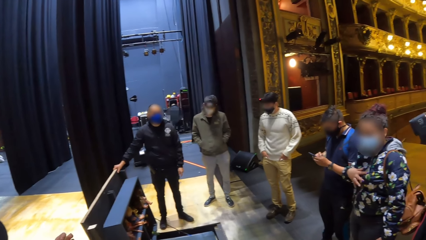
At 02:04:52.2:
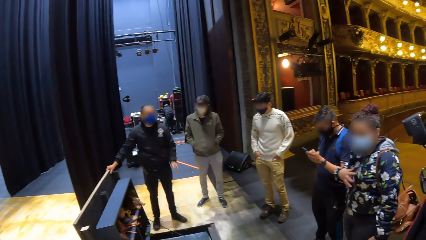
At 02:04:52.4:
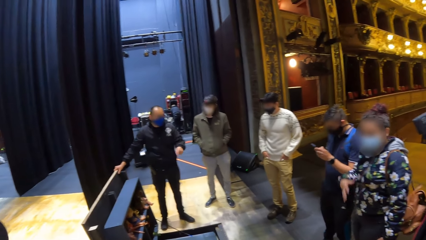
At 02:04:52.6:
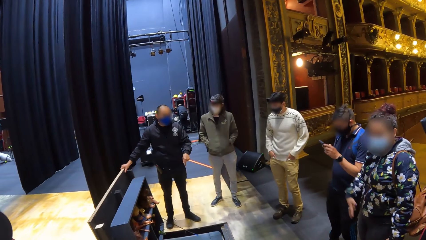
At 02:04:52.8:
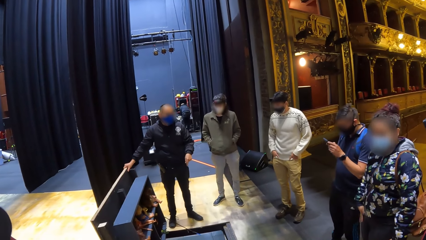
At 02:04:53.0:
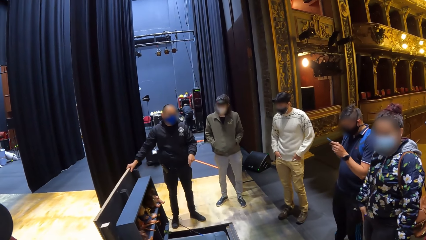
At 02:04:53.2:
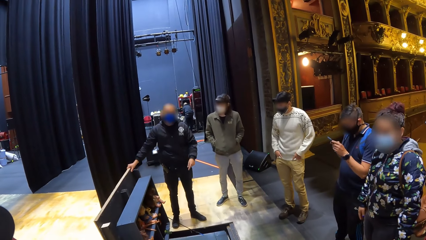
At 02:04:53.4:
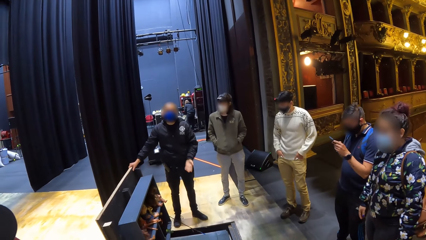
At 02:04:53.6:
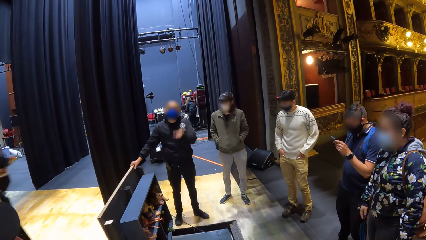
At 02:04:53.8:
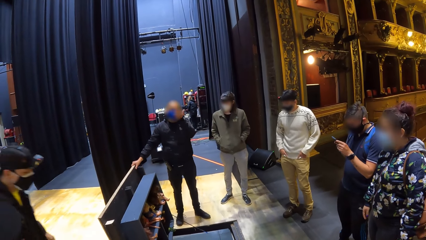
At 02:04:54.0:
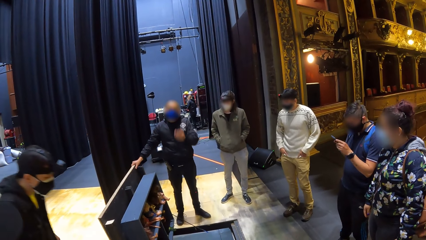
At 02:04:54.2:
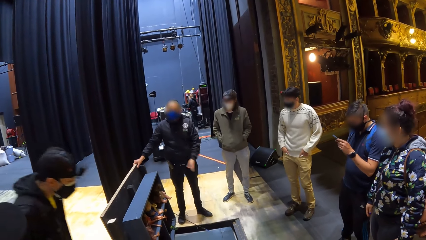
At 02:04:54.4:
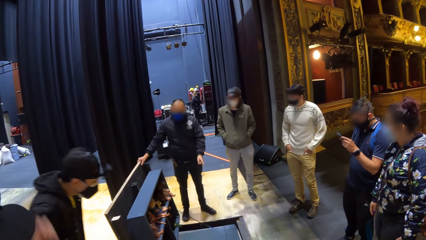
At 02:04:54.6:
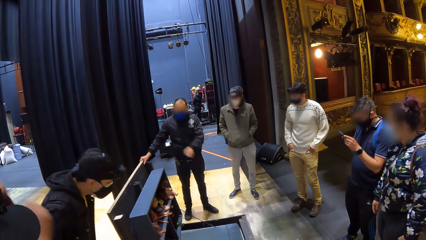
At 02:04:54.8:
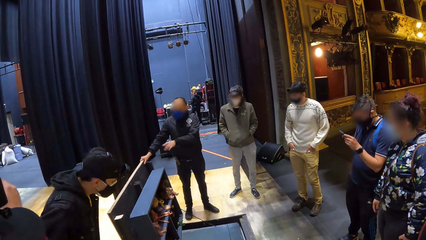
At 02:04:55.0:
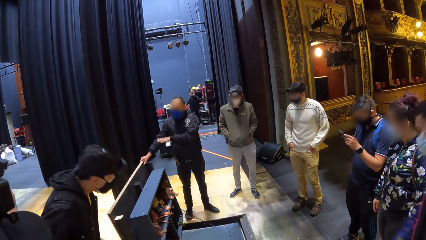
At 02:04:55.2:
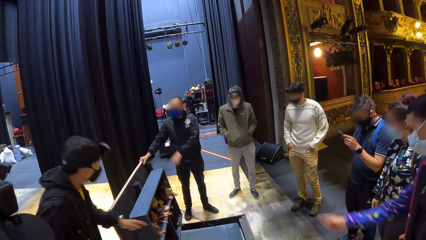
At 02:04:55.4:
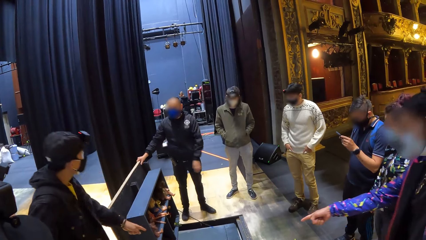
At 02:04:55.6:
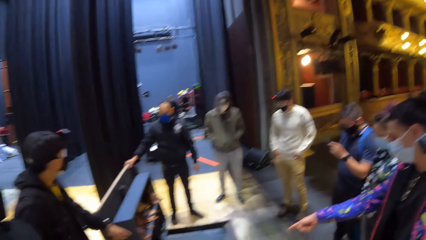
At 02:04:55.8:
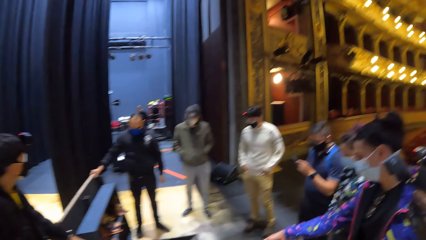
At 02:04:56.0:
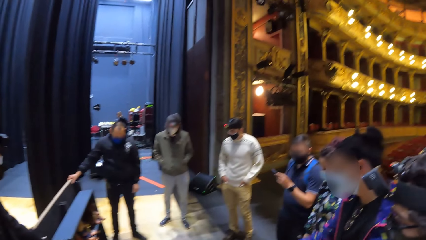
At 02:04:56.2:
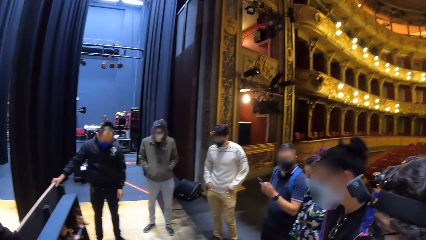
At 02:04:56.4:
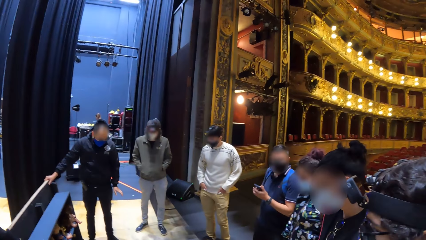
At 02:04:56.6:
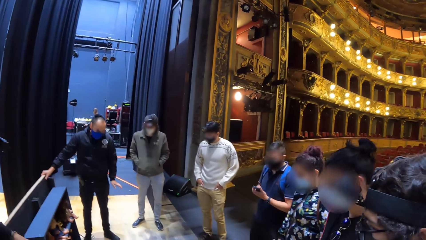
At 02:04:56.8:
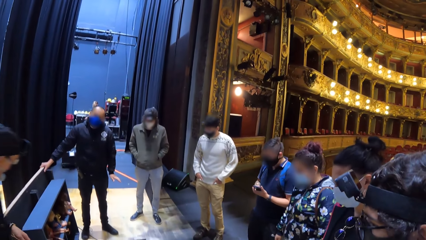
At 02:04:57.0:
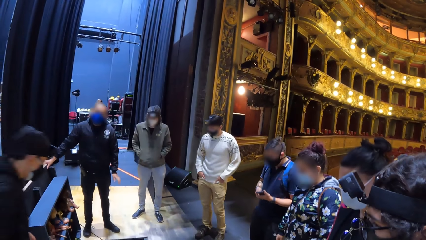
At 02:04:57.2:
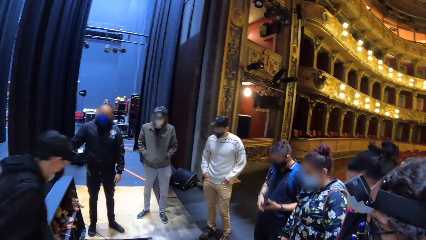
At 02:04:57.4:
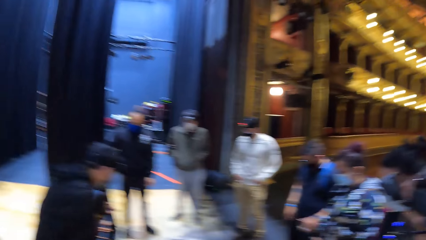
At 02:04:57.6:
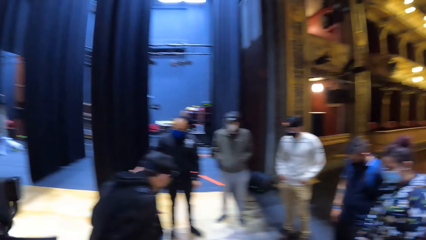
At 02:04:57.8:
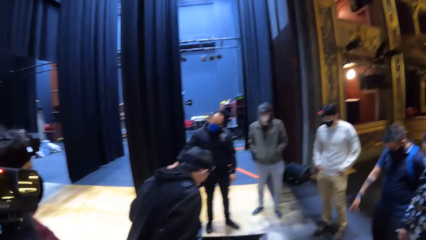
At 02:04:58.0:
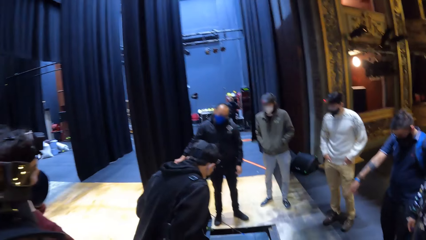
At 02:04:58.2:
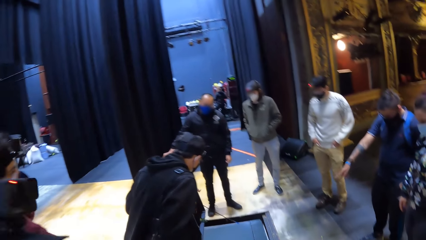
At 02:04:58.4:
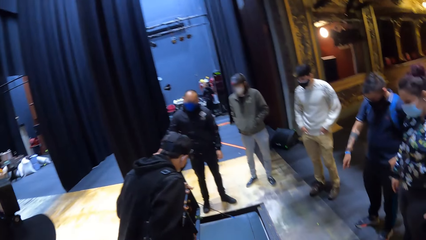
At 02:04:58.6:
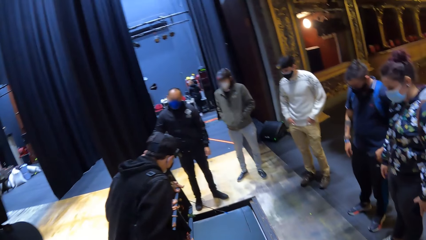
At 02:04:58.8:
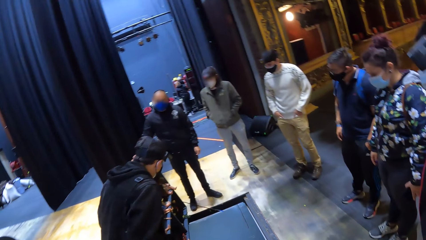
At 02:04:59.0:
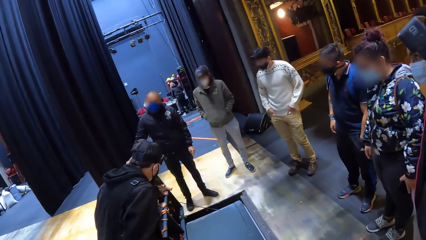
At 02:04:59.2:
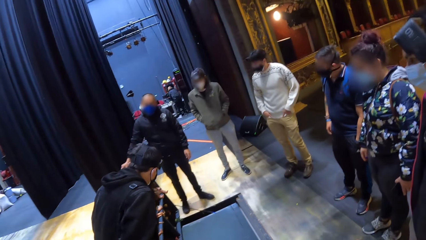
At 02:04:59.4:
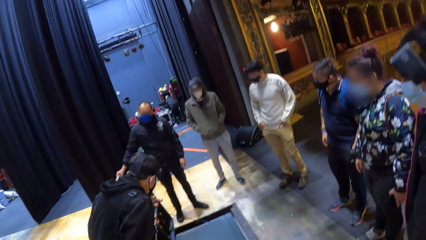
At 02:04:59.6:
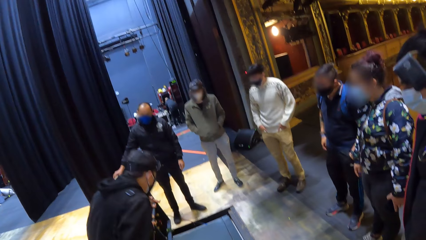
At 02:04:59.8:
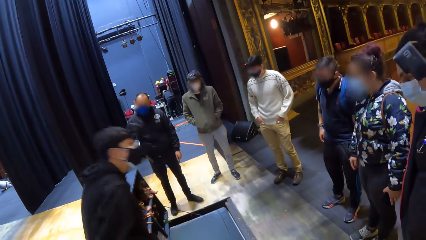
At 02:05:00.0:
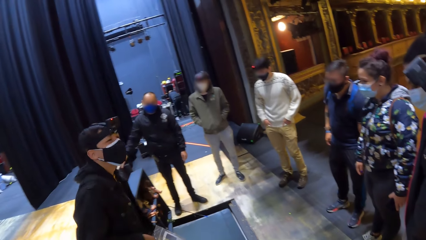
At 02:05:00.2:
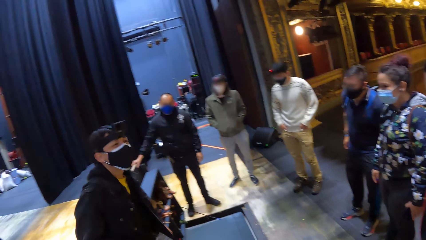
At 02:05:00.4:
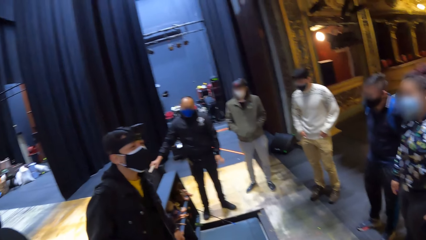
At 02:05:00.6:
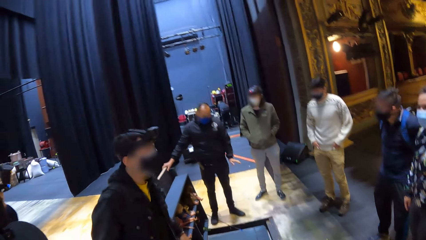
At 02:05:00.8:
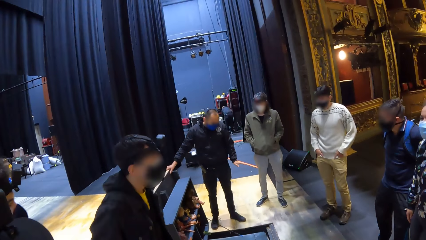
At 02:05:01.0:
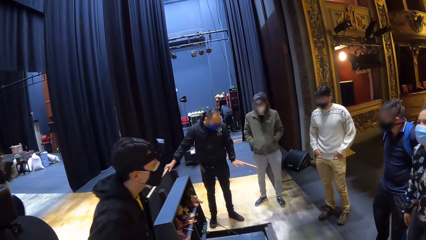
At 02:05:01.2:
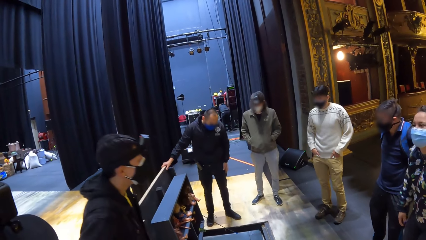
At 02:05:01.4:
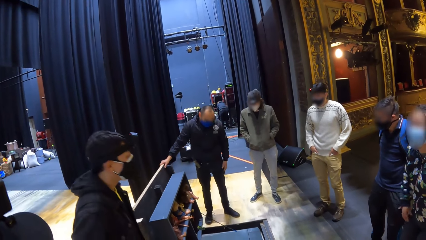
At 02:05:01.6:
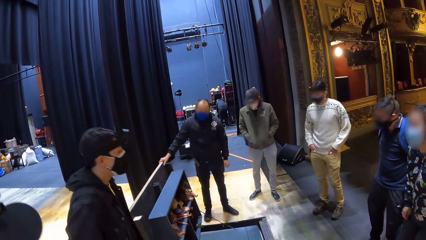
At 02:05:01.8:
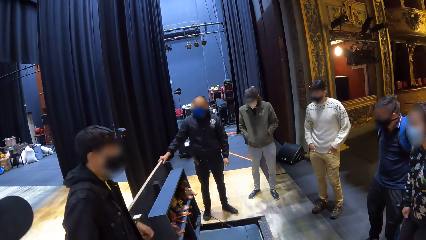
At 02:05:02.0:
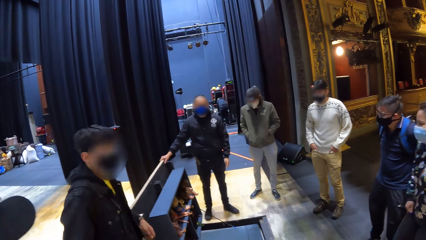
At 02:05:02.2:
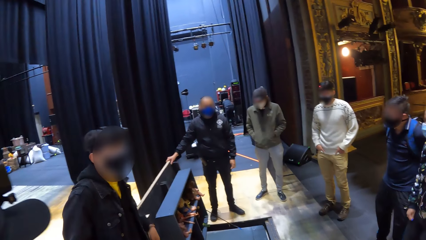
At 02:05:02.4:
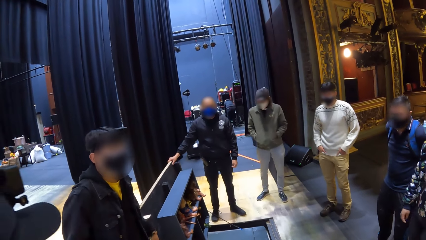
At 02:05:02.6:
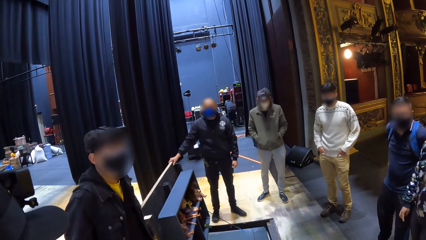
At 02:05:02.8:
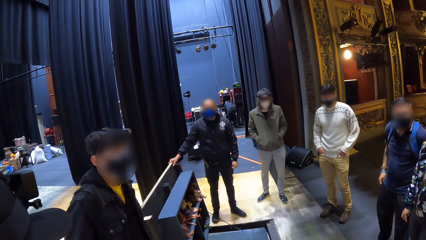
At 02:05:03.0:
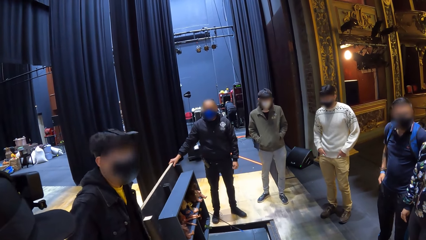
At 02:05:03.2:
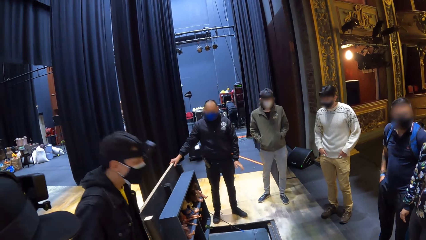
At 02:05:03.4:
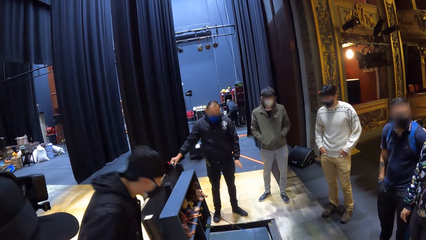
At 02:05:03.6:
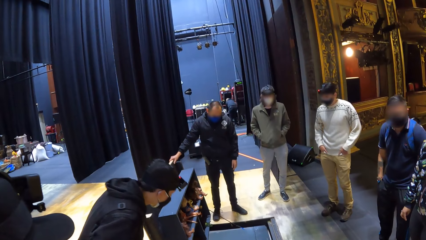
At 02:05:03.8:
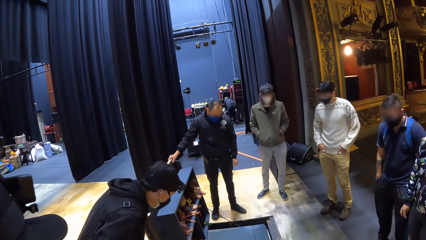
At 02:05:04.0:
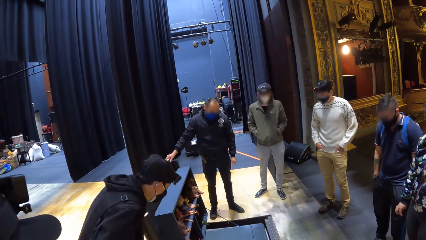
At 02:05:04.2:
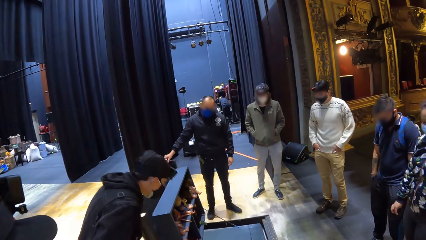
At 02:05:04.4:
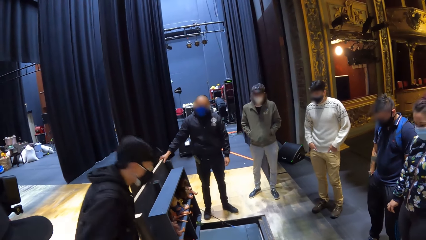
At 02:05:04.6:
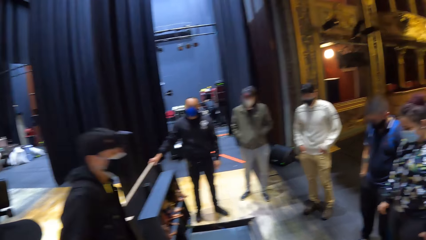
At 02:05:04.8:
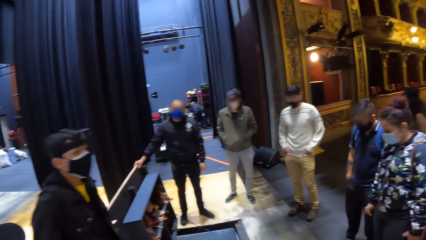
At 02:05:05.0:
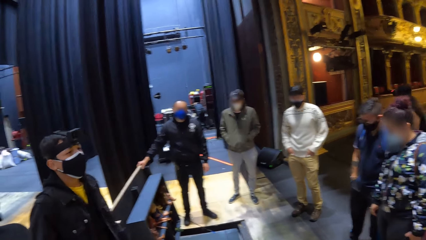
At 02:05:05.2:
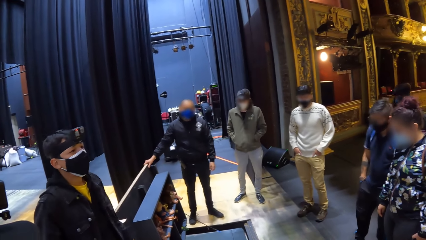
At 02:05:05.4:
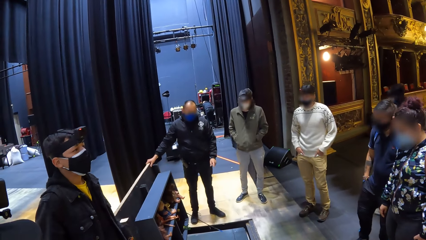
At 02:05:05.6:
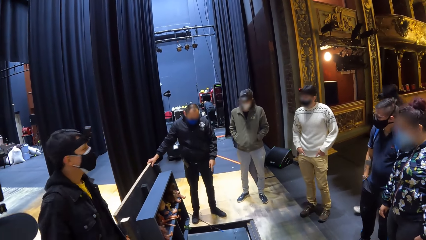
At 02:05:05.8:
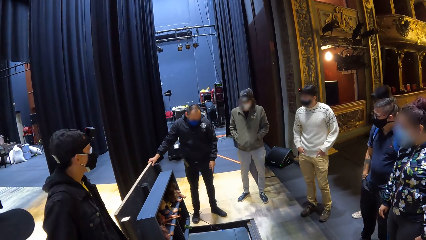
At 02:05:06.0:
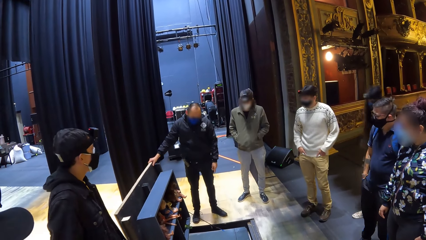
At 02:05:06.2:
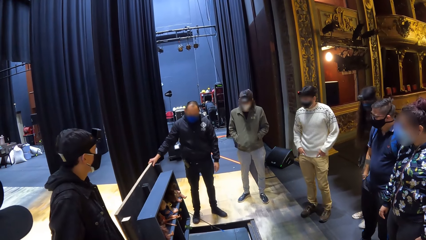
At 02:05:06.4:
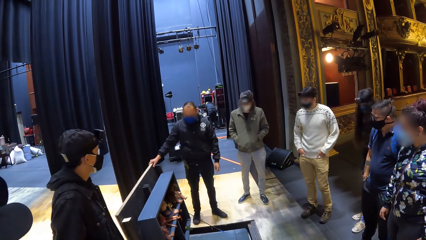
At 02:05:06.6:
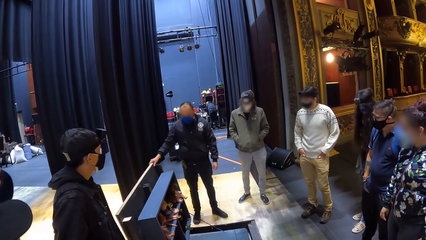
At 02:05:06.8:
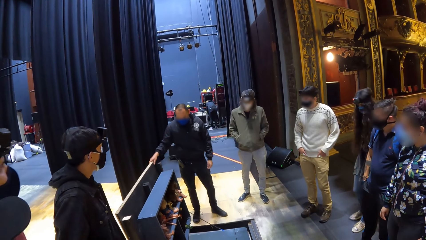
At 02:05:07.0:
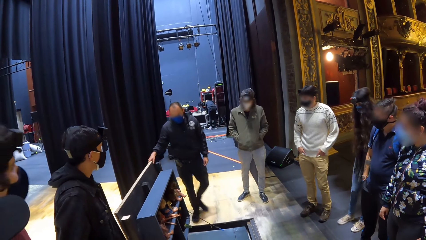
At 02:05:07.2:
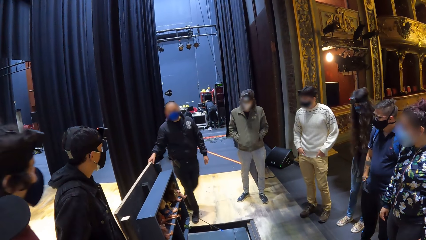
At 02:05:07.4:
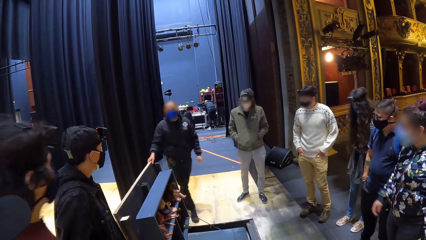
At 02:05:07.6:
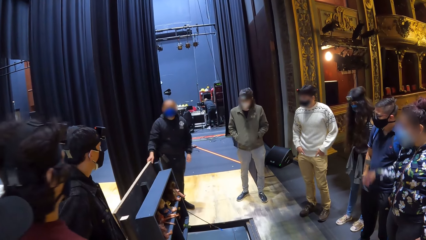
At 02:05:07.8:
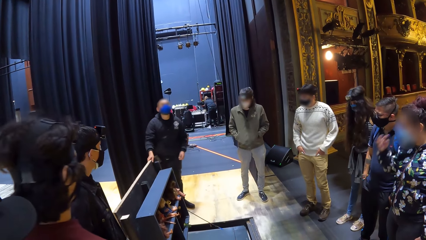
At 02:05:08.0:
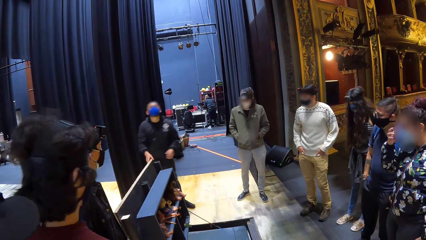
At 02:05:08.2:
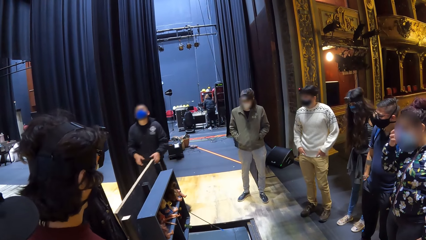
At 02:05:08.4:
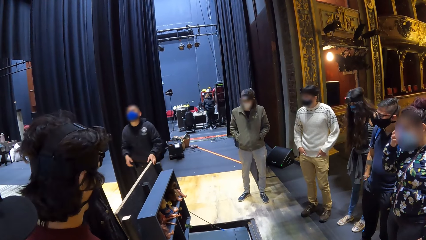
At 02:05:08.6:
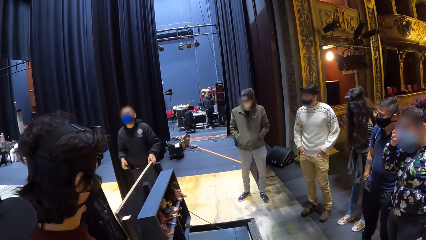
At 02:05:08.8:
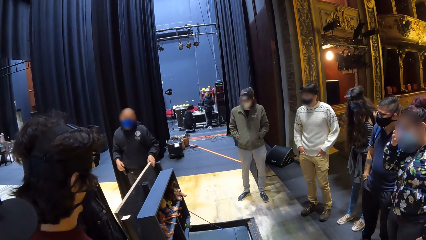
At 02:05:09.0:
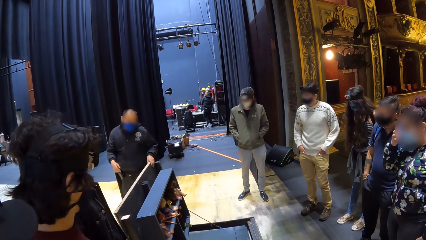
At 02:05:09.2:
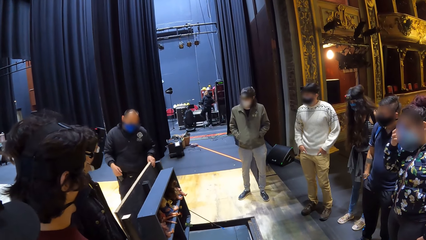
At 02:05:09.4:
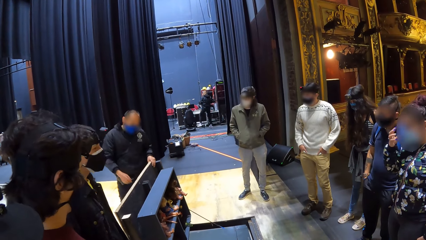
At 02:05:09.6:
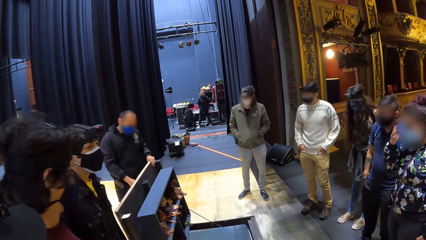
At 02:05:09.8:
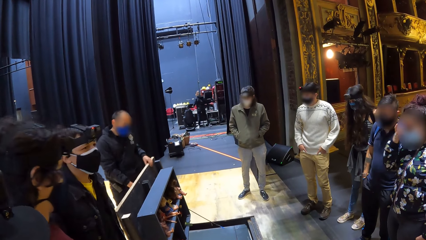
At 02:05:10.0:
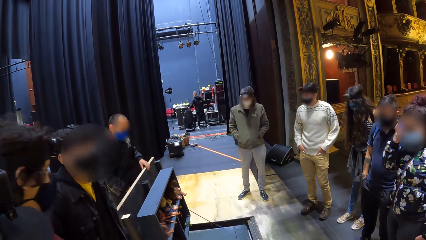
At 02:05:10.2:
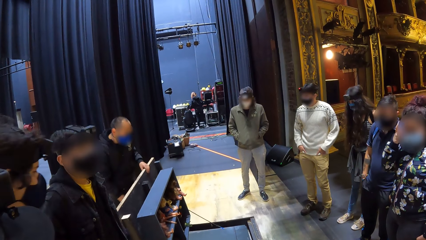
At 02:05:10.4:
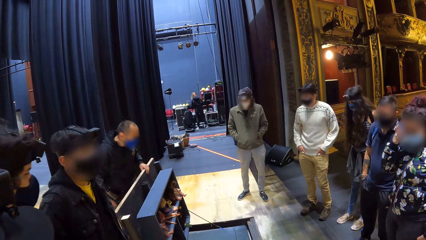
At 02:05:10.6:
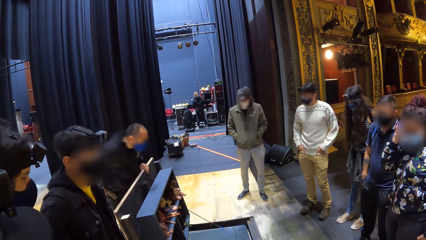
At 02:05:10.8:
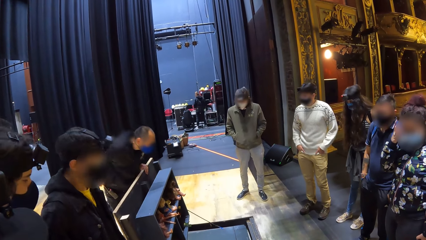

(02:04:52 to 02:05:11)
A man converses with colleagues. The camera wearer looks around. The man converses with colleagues. The man makes a step and looks at the dolls.
